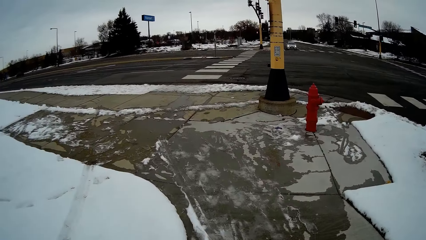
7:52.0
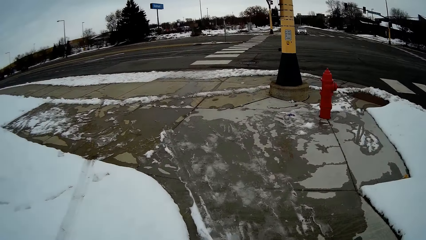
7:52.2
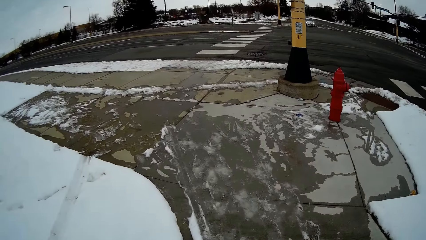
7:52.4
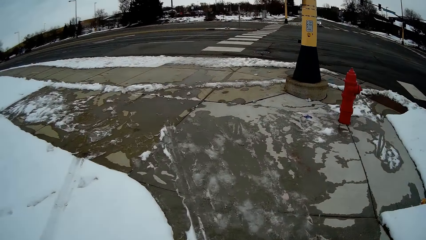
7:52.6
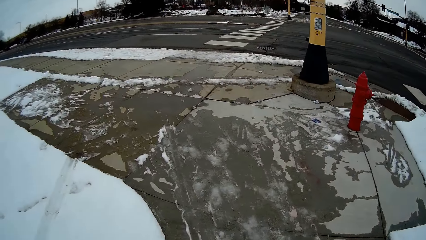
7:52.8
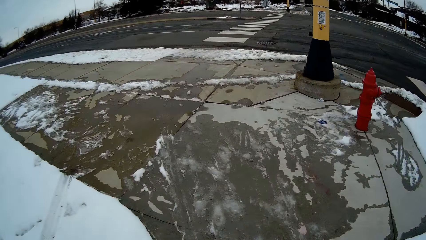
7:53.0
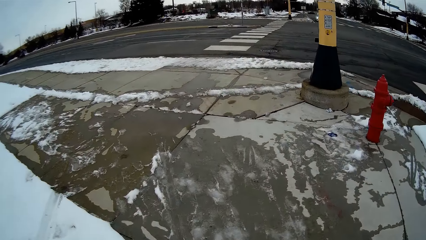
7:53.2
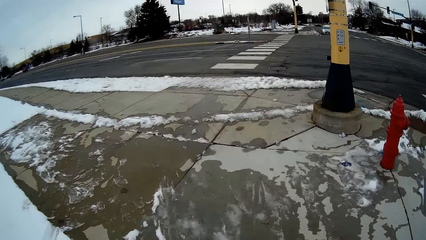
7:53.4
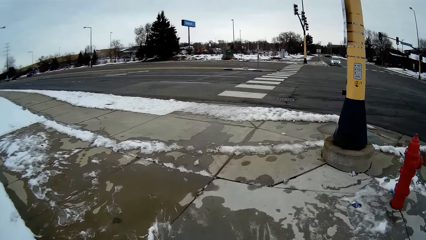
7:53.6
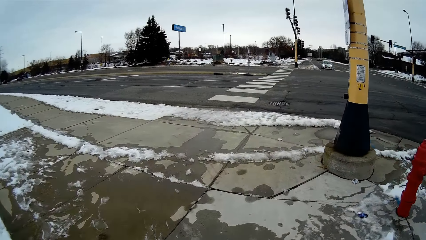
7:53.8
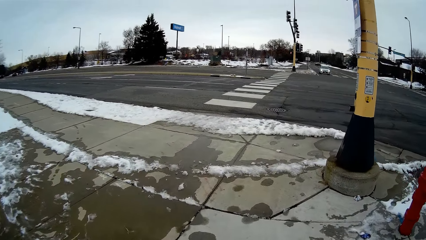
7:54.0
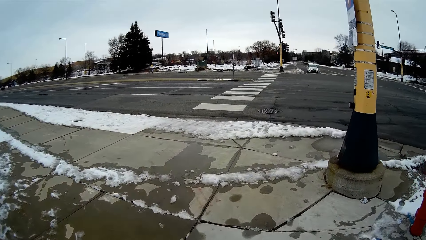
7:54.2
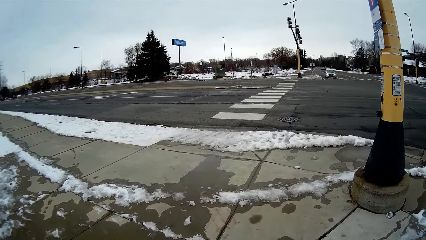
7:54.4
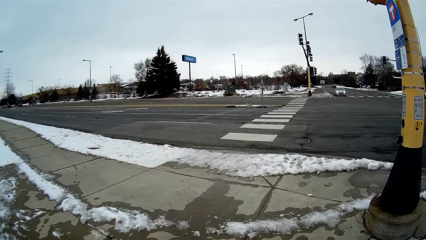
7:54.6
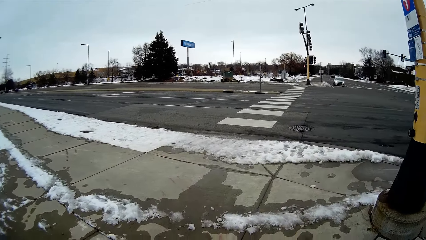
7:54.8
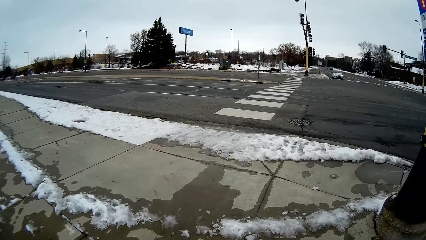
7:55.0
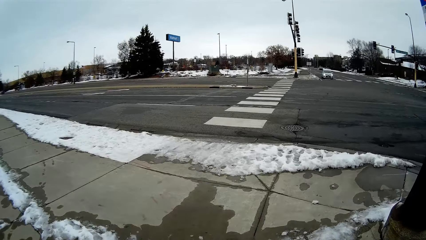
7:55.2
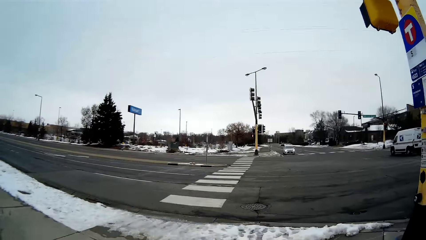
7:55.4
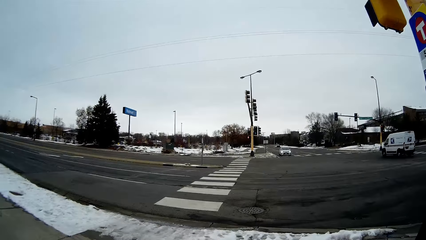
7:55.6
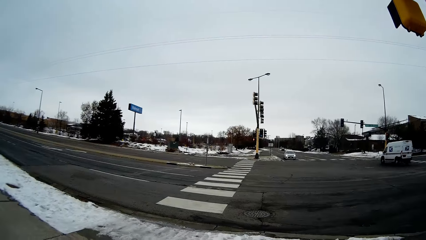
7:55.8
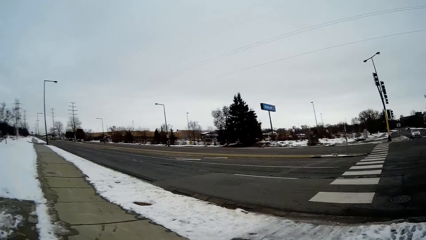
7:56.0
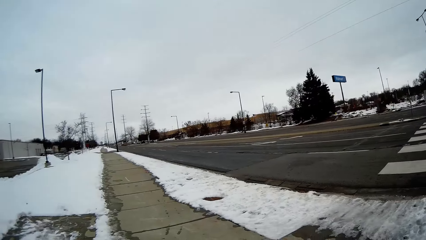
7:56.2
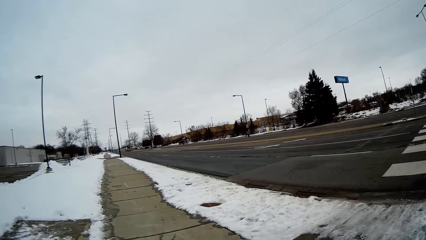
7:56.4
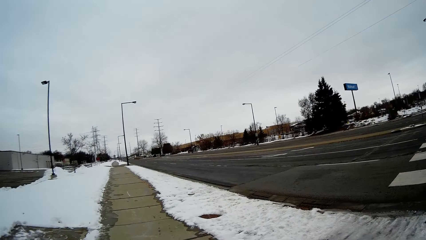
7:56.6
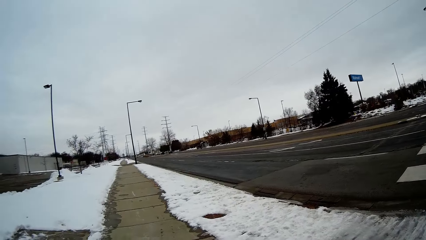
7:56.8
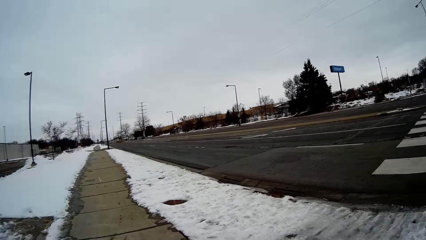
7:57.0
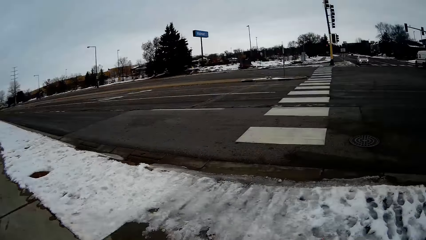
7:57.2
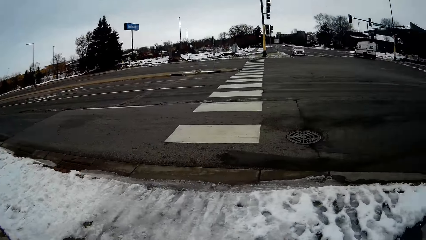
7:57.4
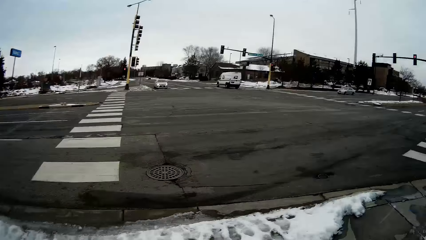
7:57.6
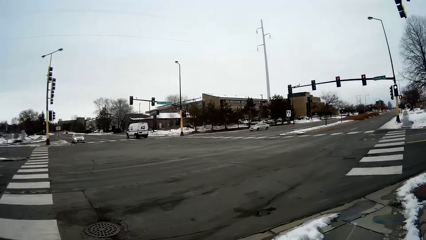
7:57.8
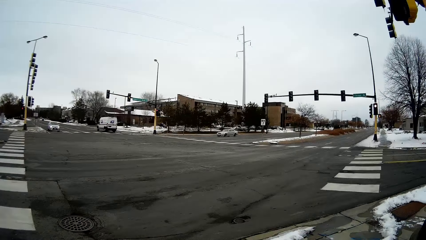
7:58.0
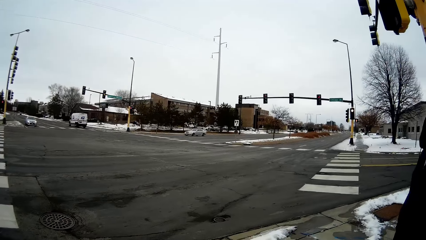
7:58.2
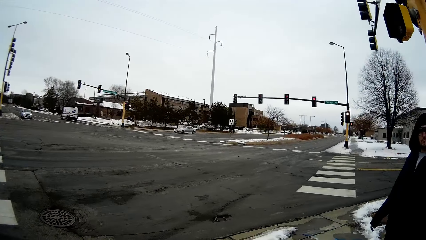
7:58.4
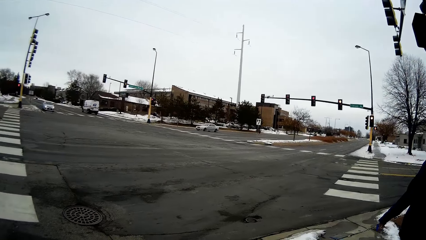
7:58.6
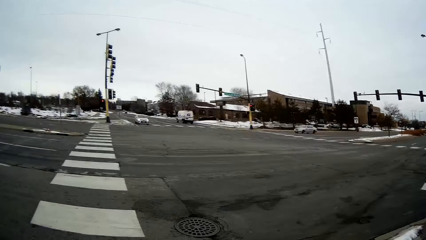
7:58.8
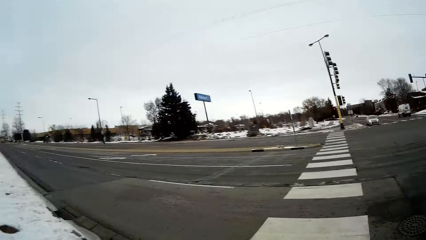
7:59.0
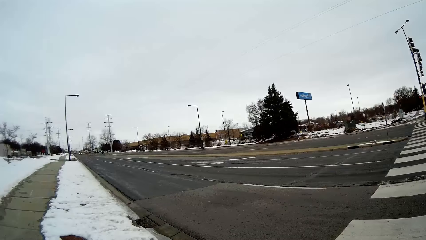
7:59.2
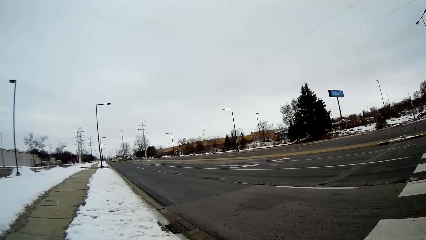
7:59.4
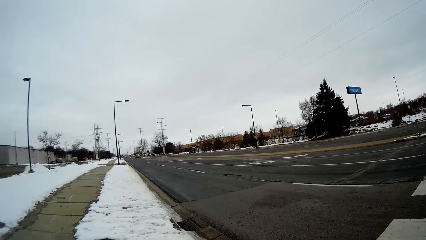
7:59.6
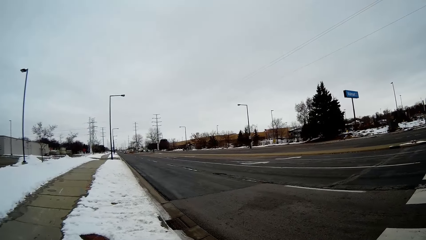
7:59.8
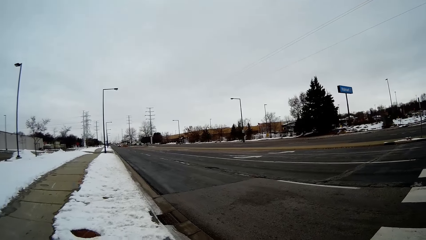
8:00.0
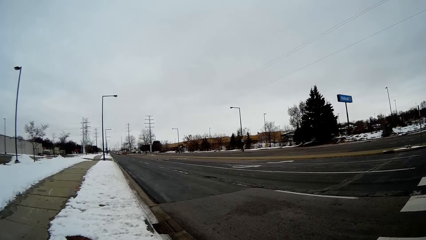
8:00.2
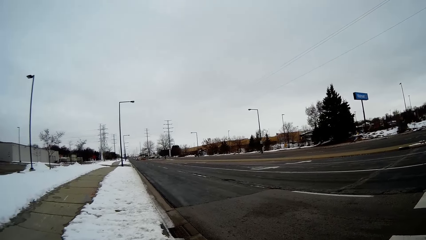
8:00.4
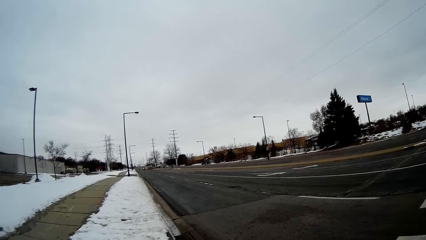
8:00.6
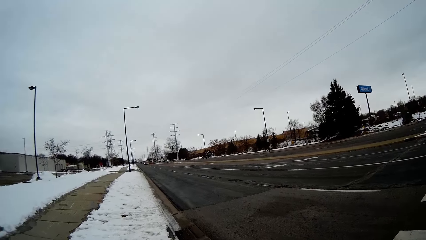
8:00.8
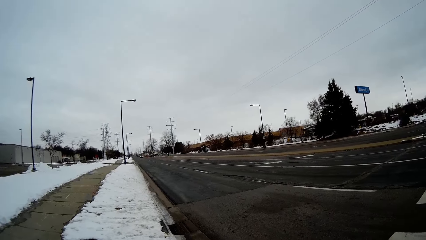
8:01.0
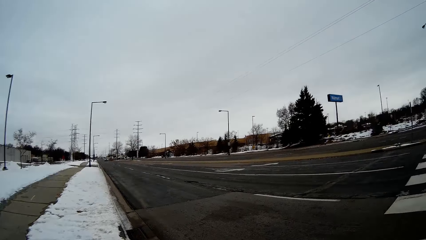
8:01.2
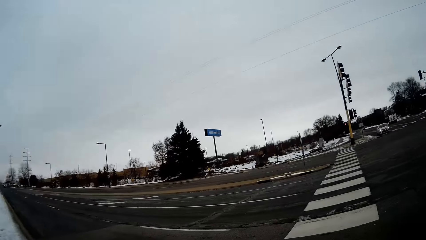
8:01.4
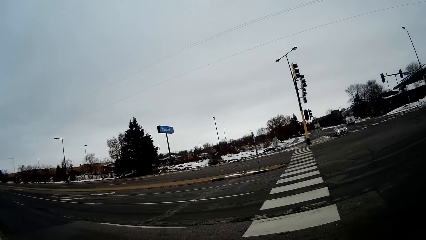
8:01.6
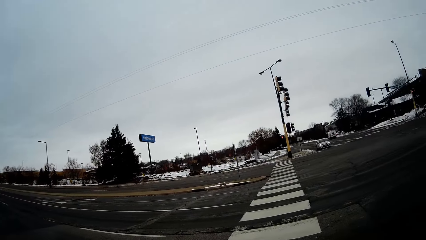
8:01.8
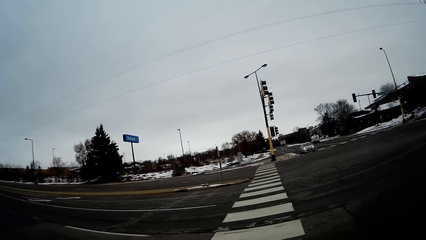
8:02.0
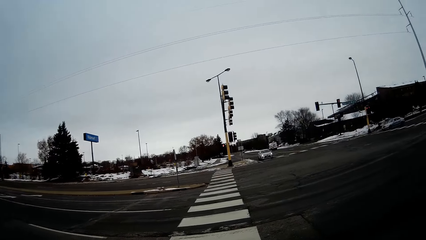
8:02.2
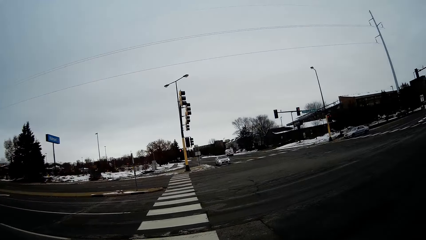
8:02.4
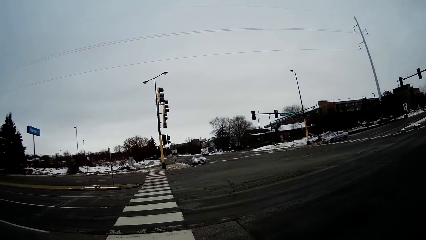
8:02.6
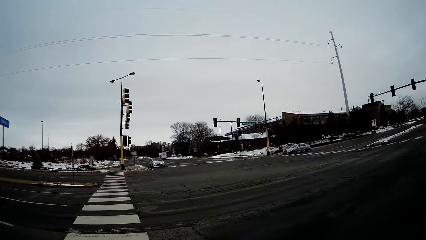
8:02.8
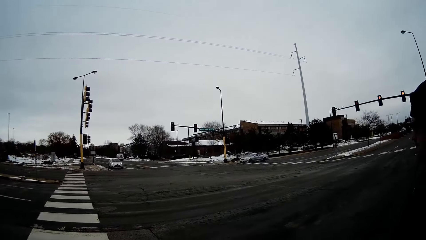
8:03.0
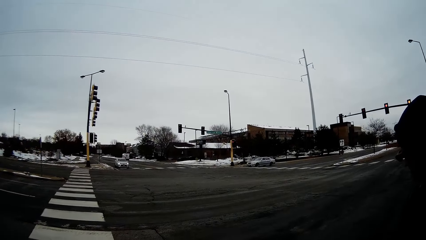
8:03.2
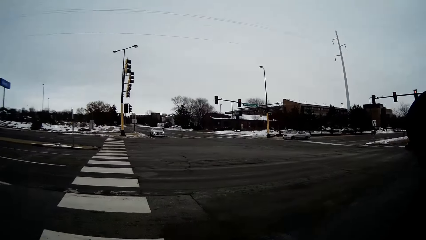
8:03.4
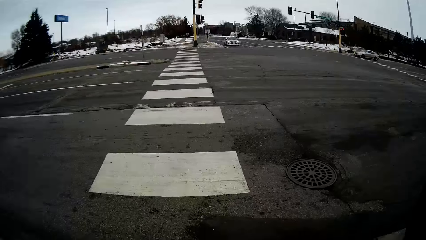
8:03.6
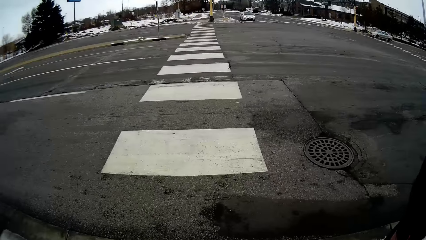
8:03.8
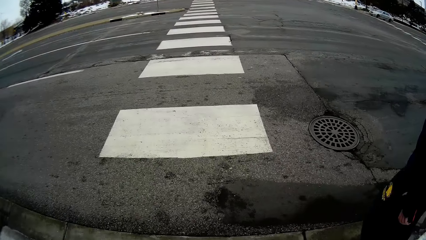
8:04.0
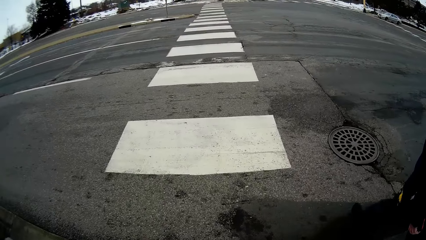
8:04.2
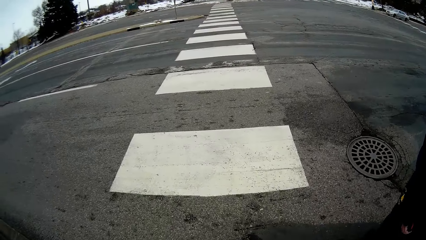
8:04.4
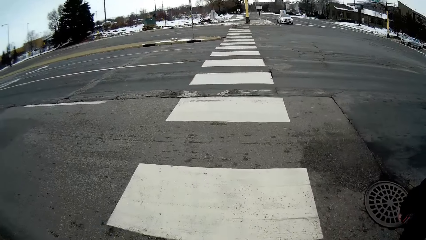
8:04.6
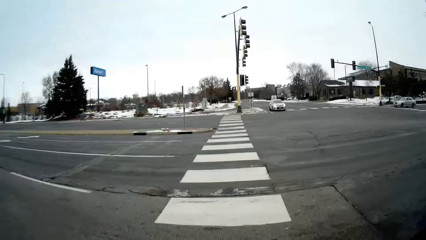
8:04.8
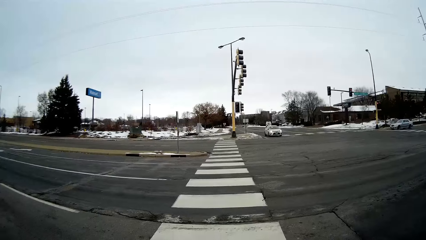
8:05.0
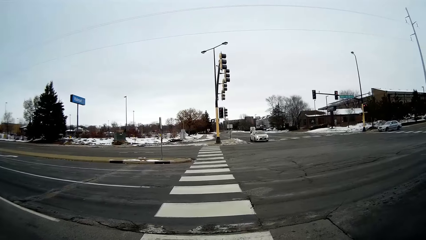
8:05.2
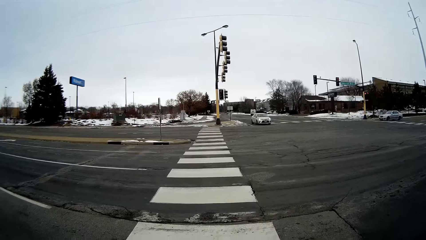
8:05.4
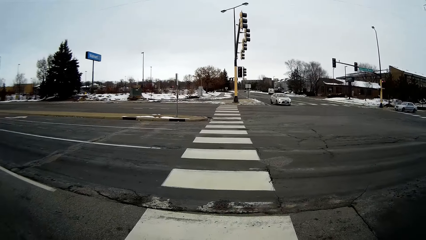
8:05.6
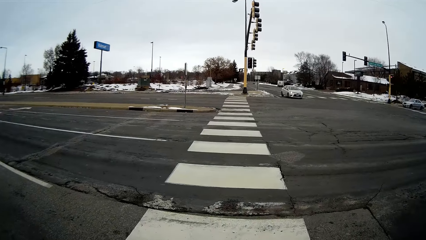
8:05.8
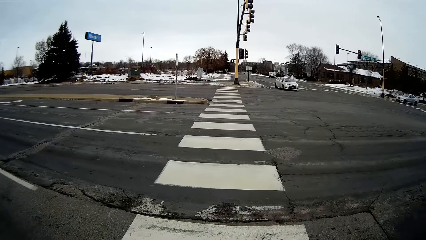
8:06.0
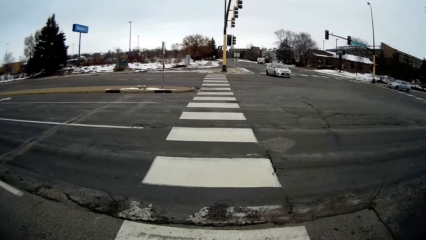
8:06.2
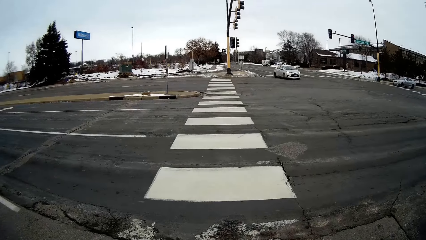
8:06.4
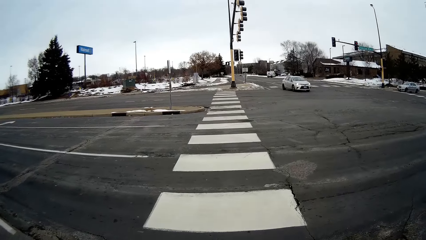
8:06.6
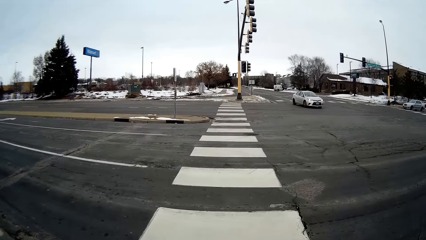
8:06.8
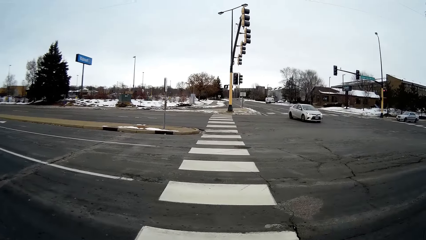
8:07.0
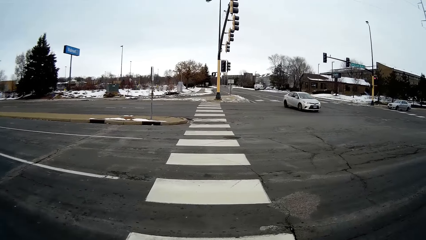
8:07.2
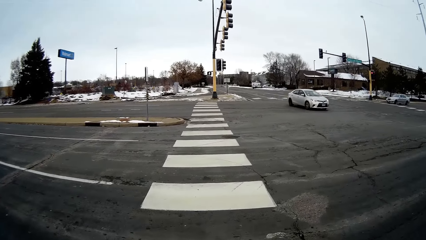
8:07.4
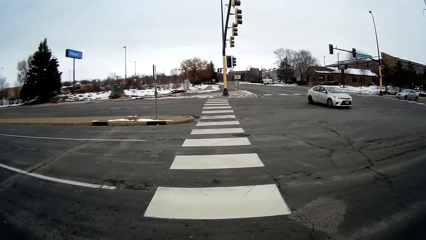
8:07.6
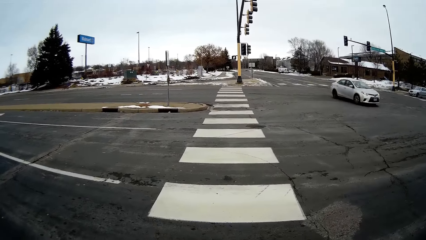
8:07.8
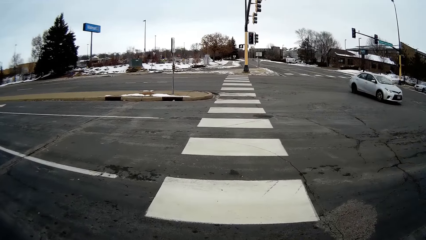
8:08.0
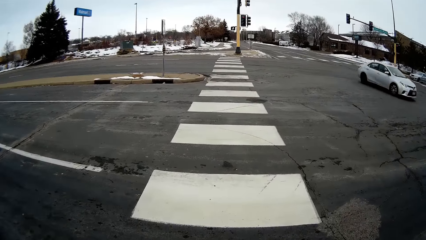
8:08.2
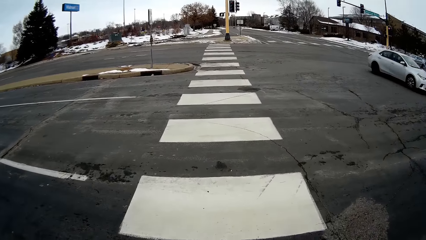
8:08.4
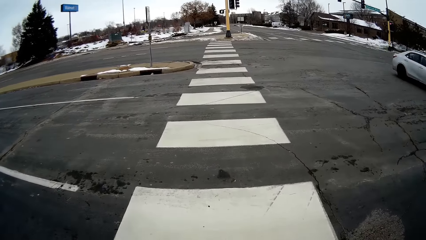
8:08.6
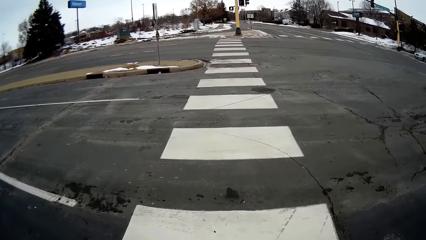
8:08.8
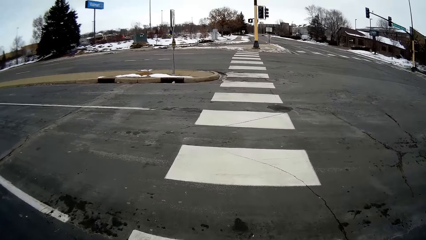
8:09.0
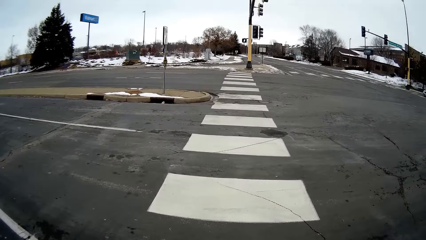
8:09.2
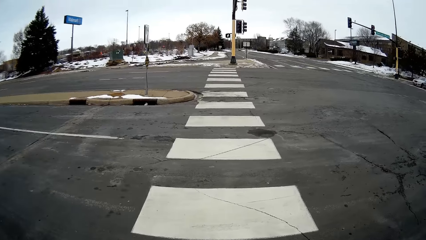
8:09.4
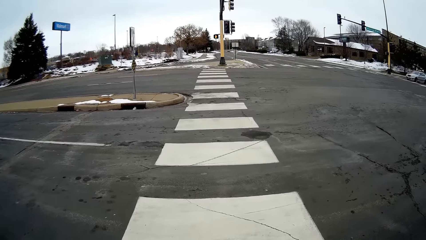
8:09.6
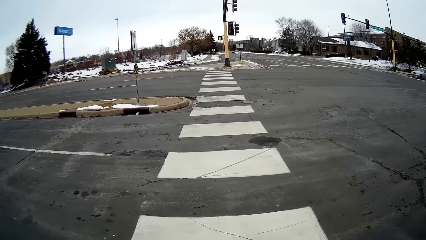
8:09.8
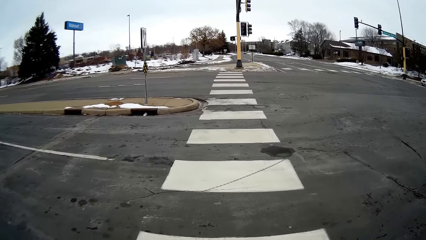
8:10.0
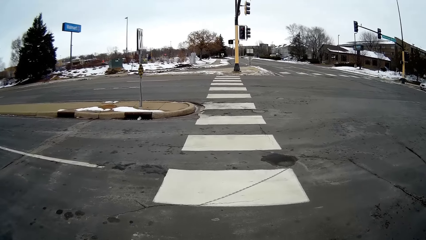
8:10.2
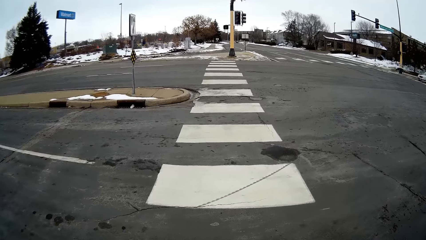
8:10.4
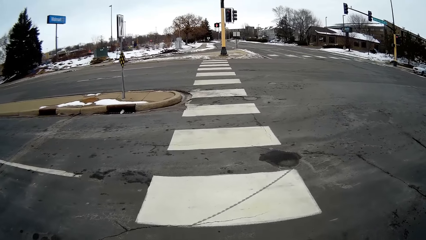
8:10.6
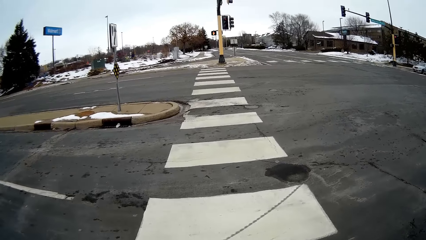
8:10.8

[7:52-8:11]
The camera wearer converses with a man. They look around. They look around again. They walk on the road.
